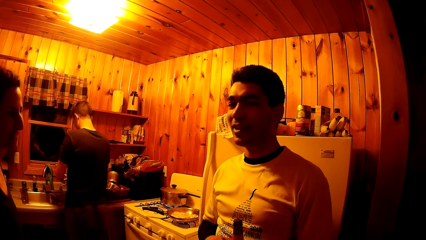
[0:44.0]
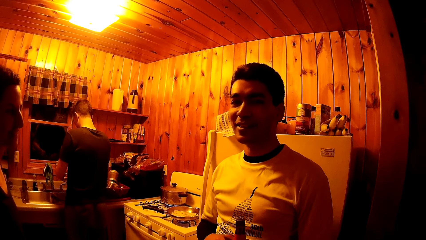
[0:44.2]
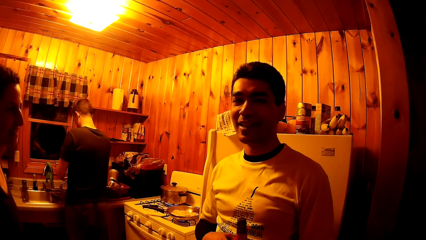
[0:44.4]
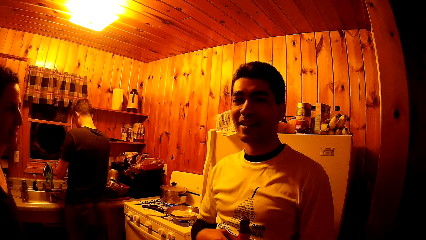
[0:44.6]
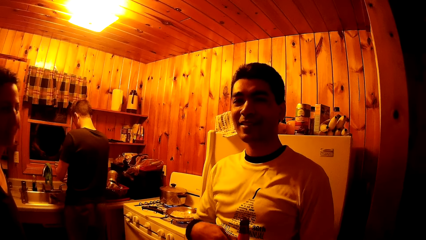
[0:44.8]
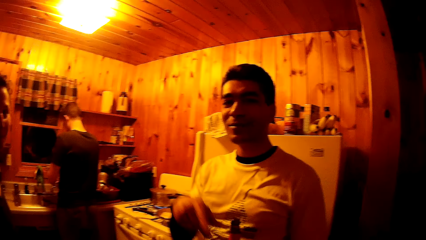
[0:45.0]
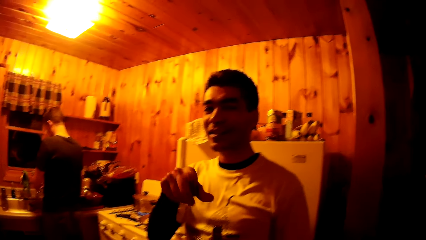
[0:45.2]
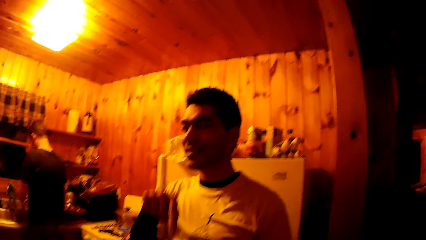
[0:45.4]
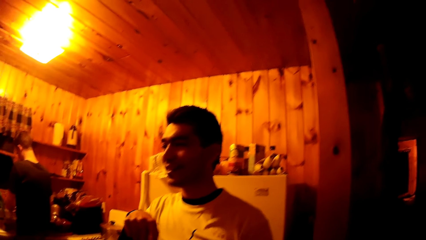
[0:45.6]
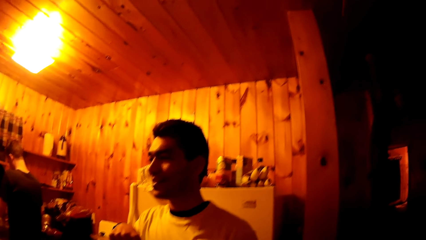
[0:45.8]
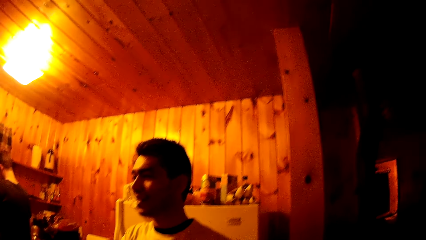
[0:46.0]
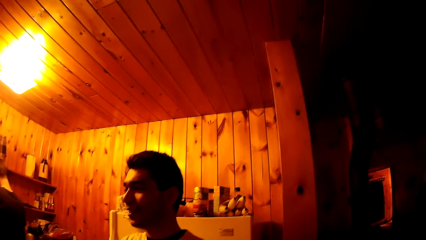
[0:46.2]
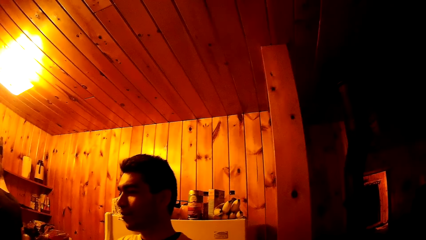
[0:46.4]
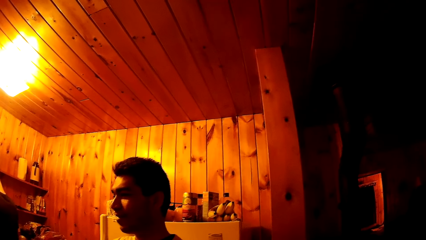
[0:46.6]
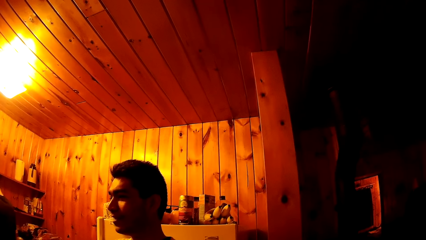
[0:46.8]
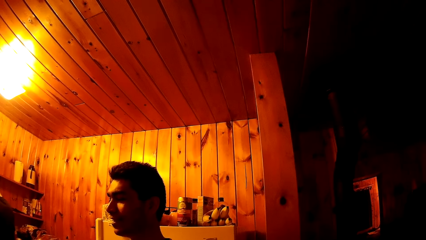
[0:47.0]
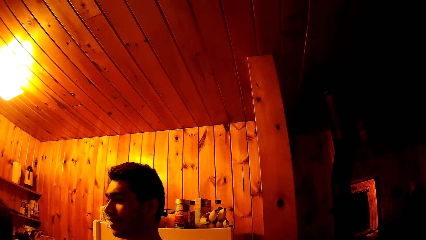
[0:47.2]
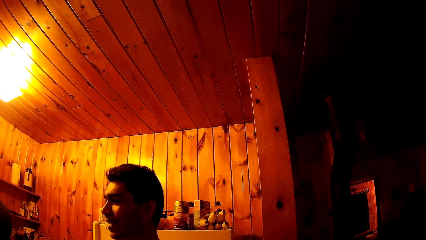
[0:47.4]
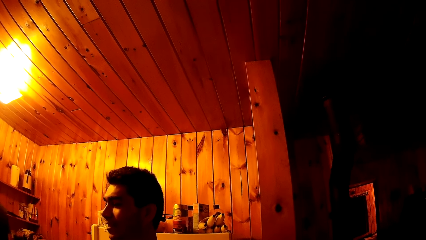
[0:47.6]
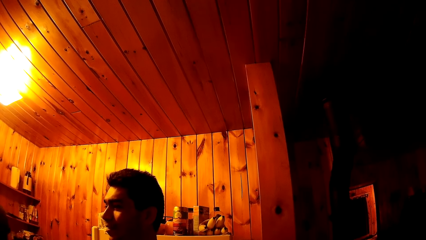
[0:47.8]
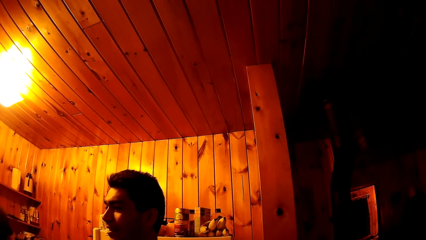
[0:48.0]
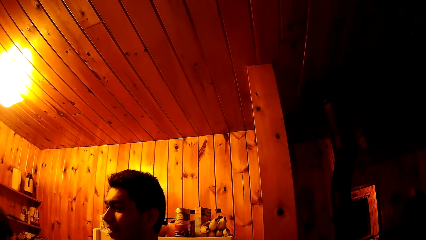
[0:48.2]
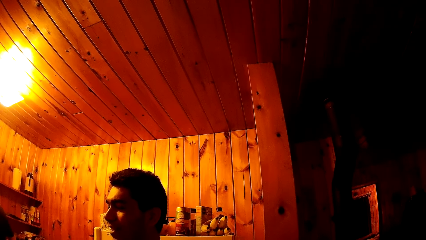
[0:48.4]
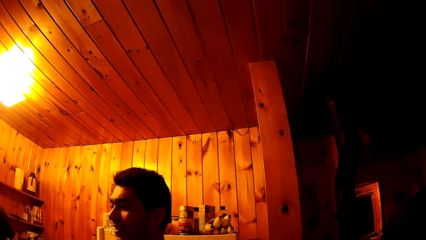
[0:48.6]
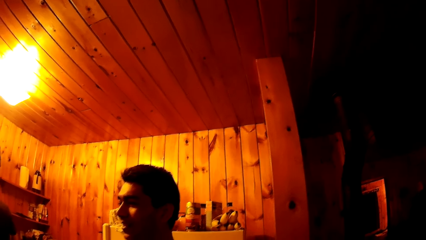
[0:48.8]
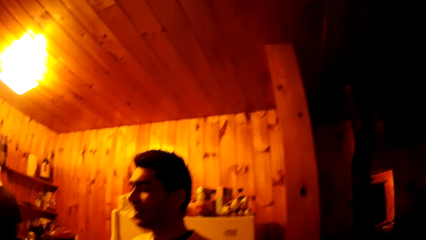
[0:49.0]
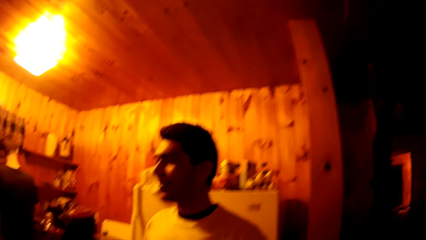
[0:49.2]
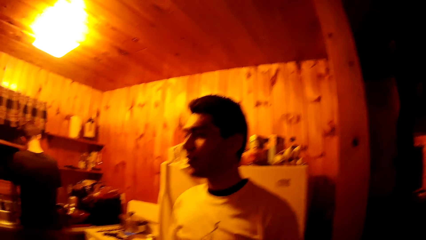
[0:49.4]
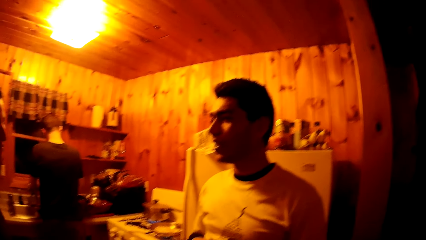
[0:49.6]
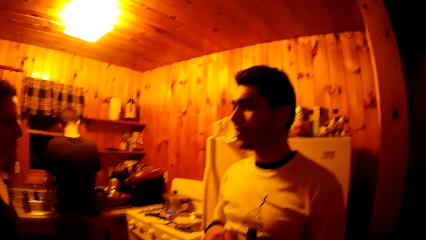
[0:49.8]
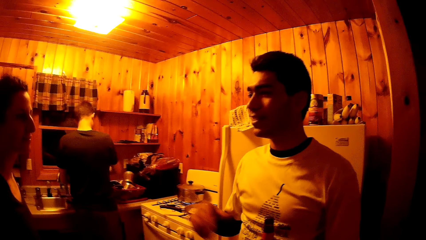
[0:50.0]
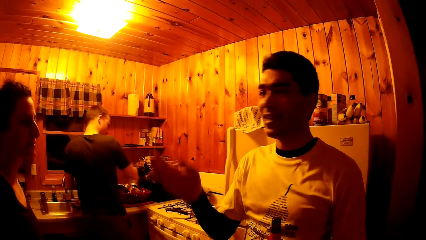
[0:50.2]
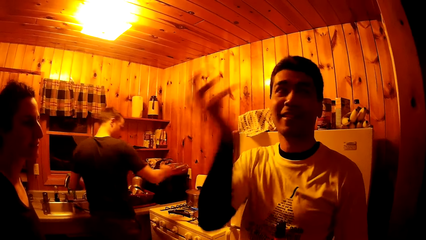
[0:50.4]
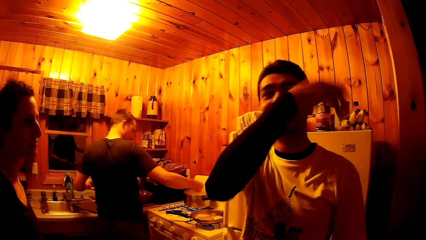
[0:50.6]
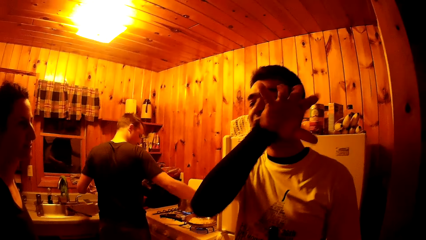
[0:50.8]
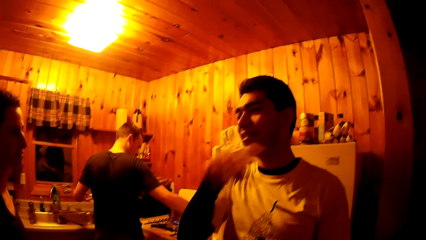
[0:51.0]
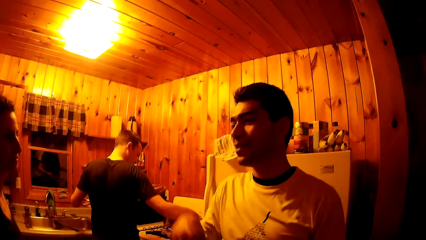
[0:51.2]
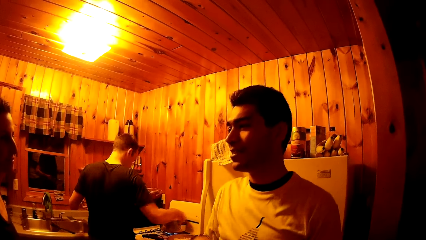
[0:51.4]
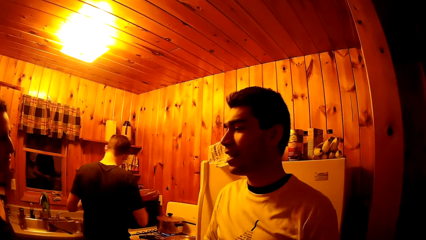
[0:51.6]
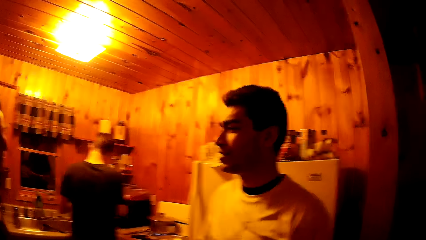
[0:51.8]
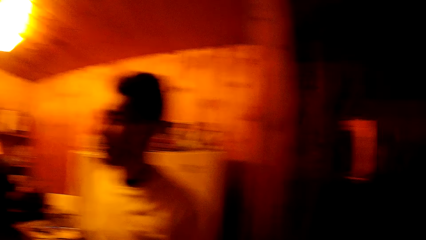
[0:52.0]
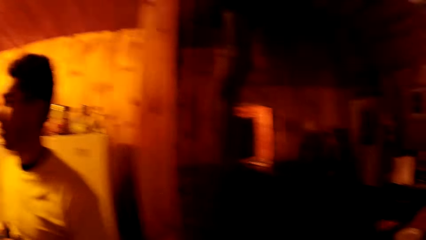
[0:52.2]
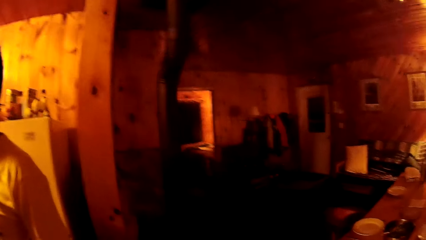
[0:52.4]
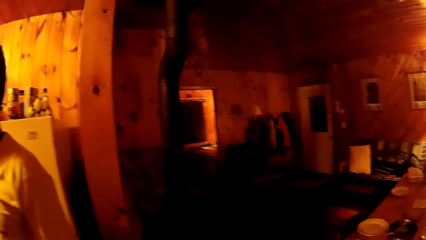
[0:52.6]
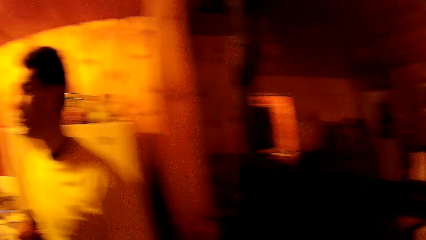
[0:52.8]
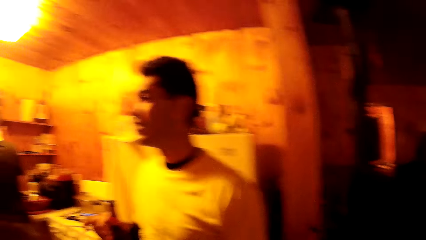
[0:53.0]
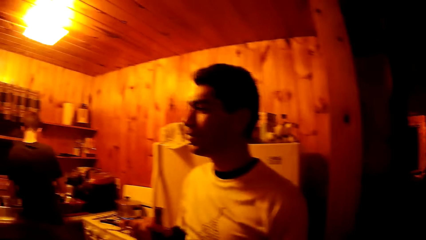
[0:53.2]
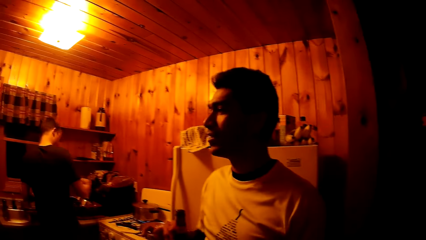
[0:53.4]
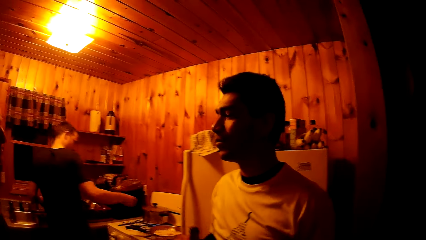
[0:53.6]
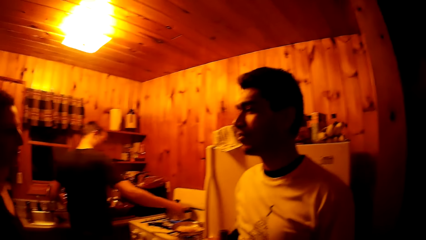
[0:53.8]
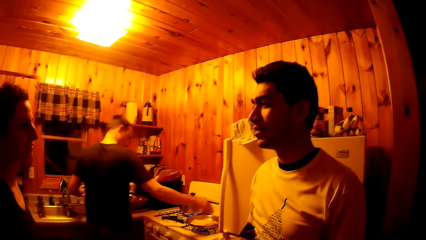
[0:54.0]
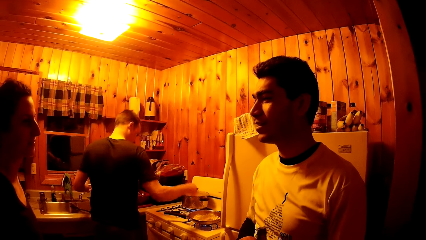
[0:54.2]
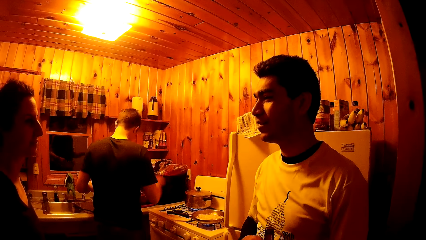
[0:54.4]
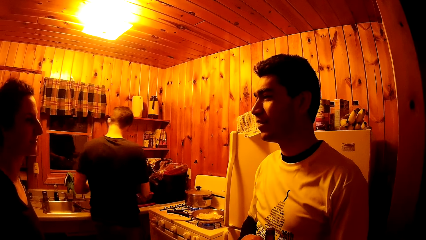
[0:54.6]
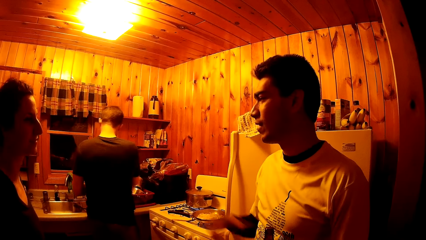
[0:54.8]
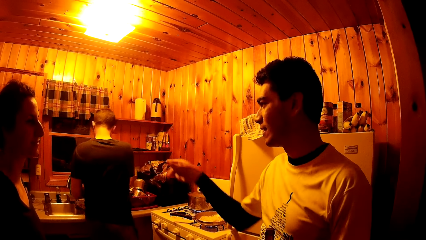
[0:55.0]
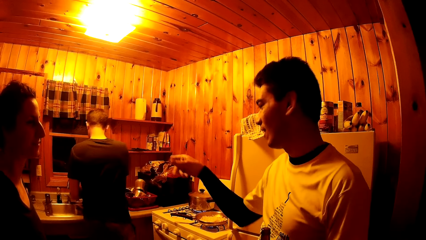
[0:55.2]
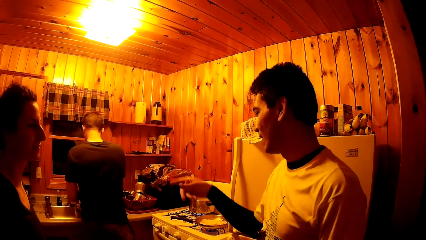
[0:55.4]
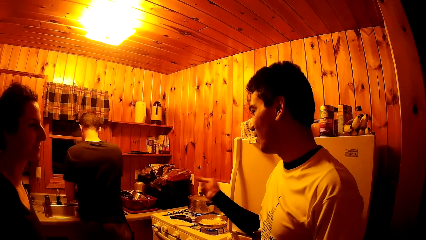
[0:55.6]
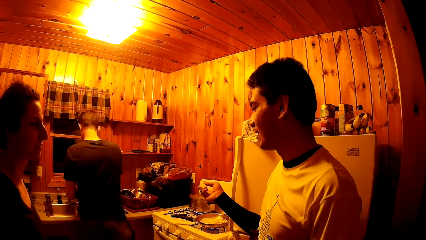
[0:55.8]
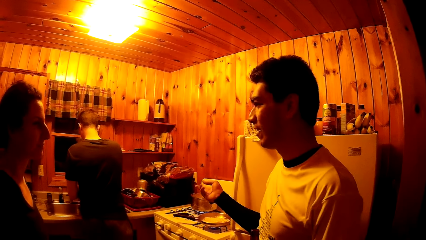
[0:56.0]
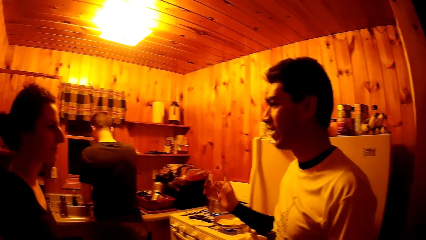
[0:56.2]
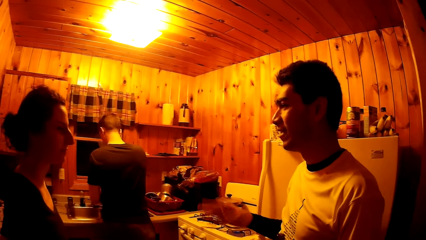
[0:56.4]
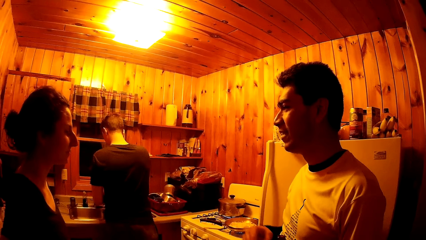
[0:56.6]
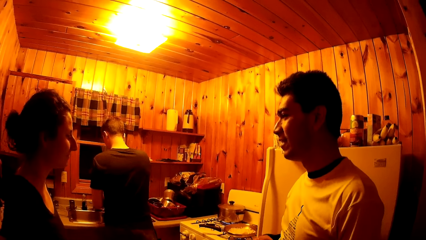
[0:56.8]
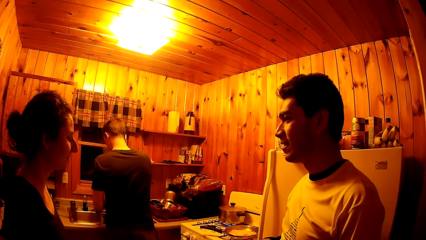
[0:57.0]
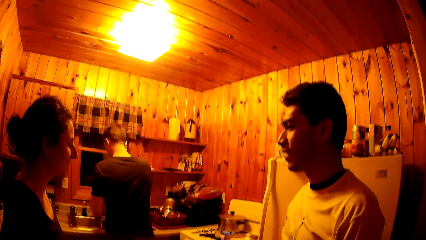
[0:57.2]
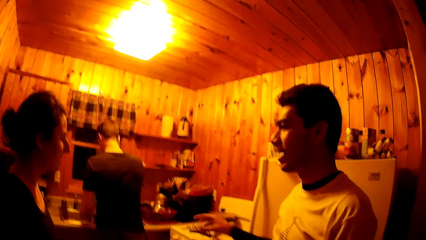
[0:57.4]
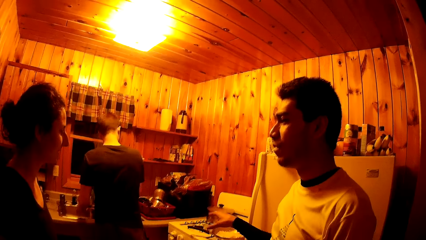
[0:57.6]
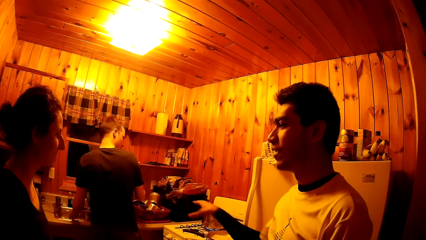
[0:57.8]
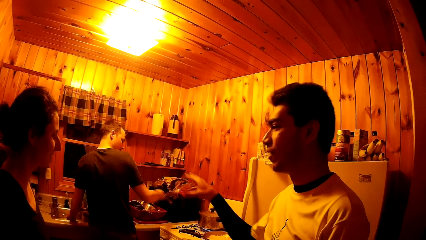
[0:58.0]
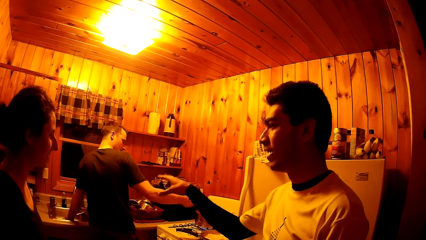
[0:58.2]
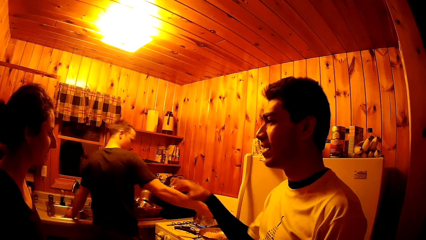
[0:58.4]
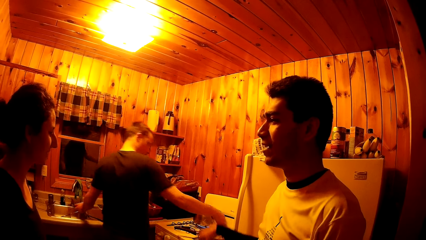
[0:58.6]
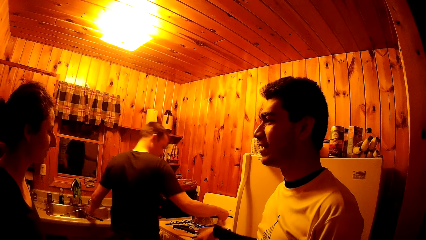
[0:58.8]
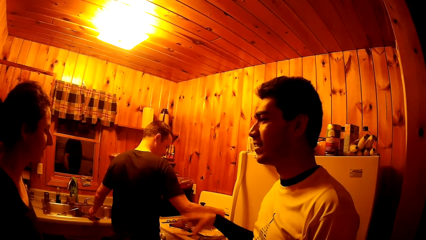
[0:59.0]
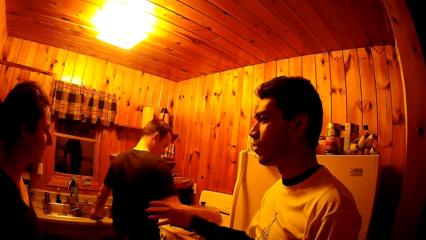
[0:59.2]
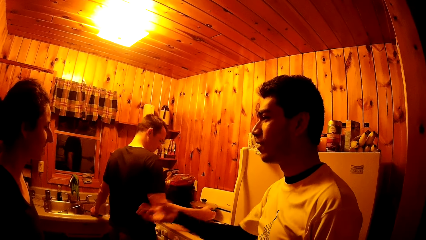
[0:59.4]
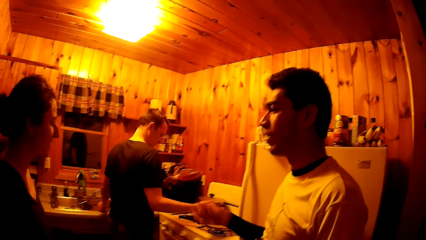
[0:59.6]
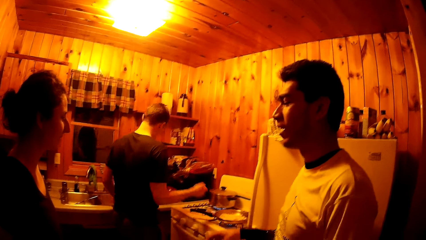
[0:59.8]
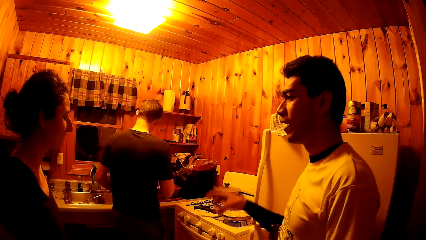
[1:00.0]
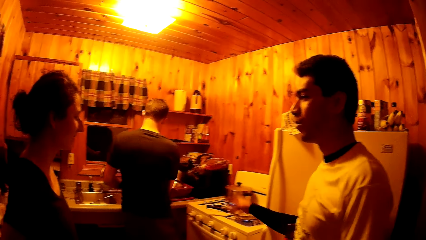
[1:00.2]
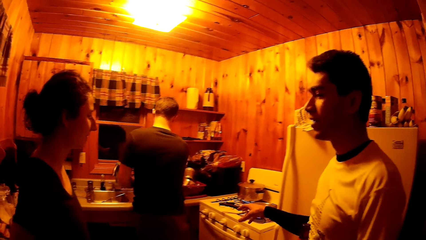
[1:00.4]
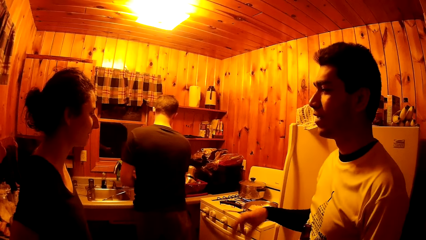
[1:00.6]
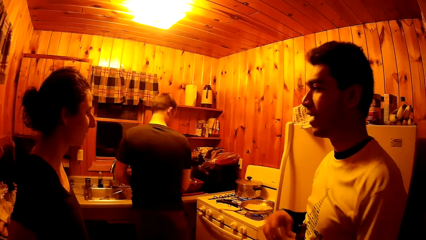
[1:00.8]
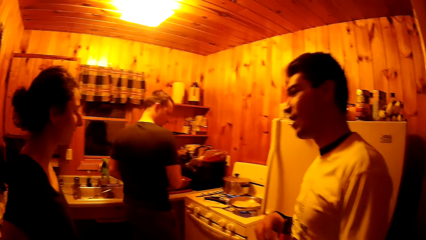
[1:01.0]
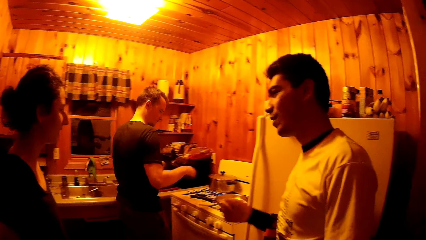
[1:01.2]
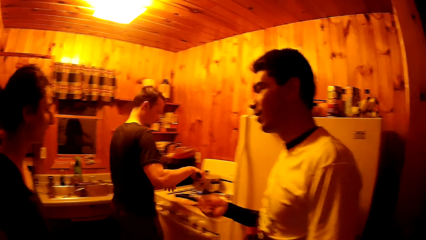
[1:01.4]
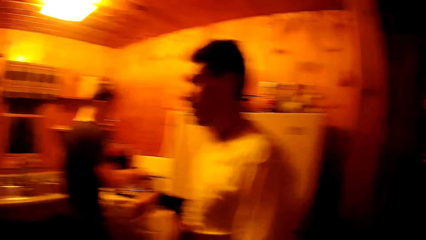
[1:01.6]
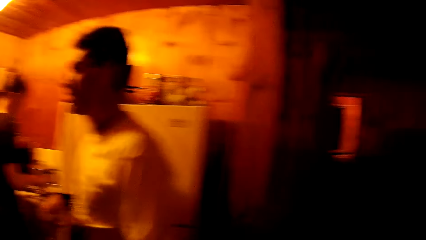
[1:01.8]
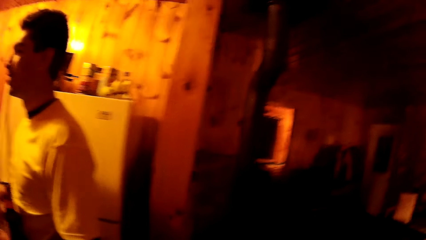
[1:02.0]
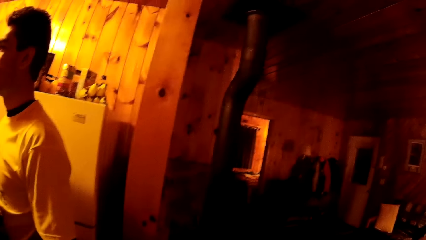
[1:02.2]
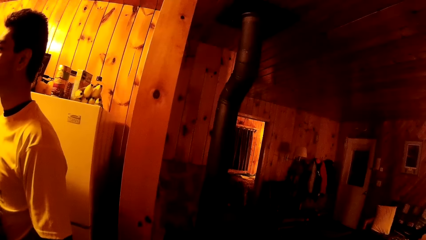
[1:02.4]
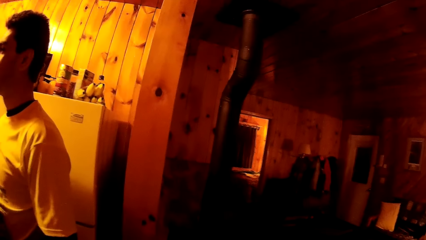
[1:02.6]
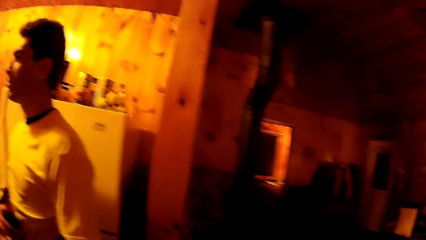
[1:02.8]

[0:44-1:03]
The man puts pasta in the frying pan with his right hand. The camera wearer looks around. The man puts the pasta in the frying pan with his right hand repeatedly. The man picks up the spatula from the sink with his left hand and stirs the pasta in the frying pan with his right hand.
